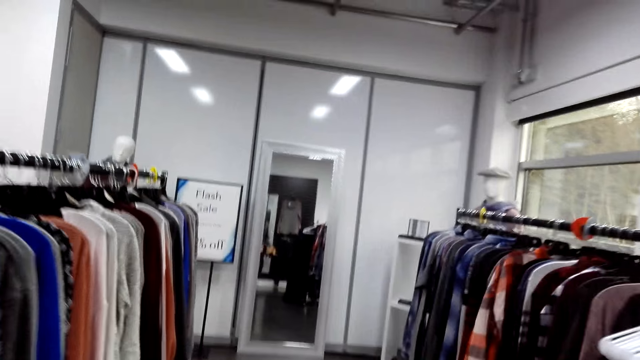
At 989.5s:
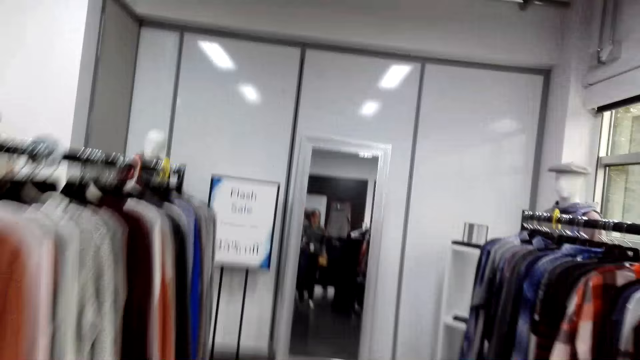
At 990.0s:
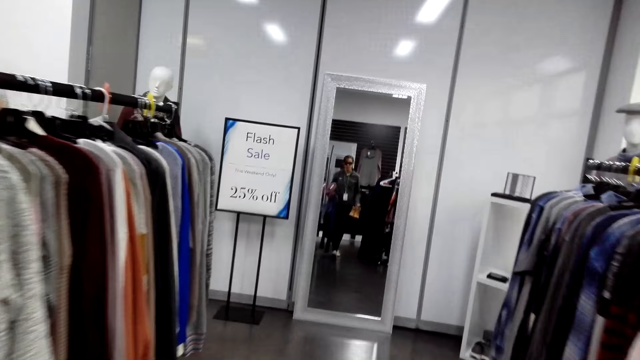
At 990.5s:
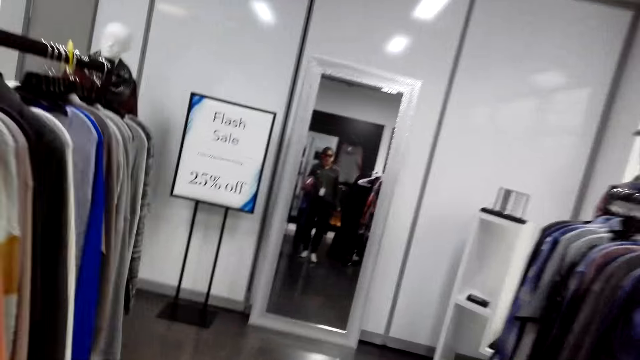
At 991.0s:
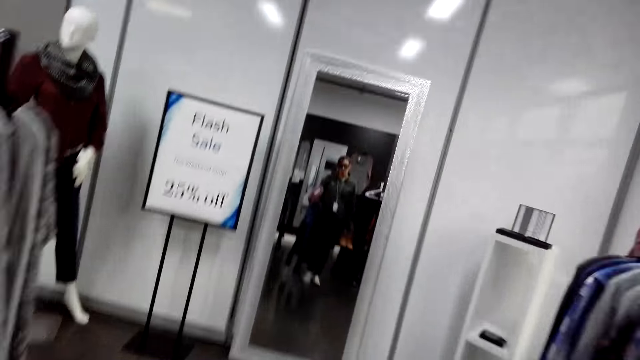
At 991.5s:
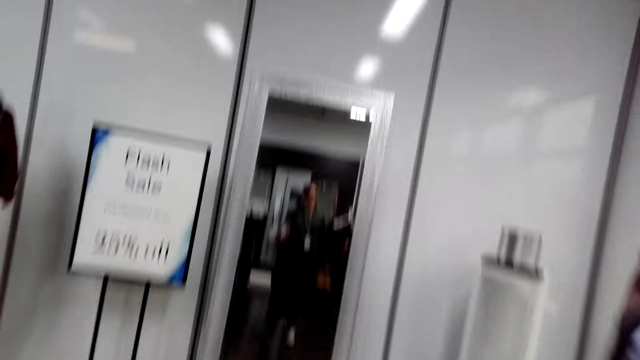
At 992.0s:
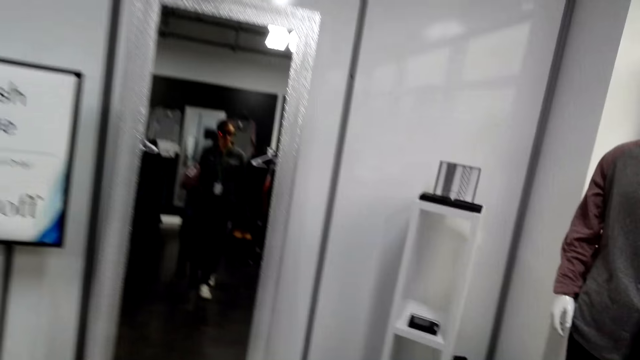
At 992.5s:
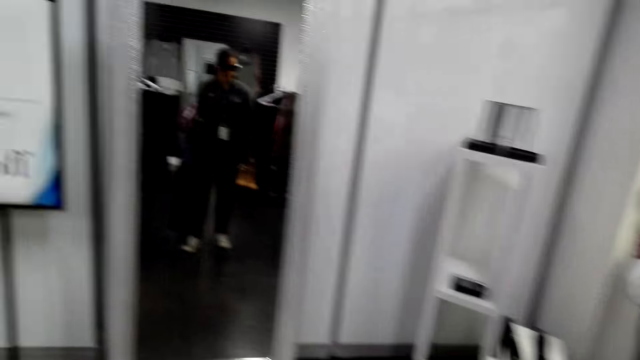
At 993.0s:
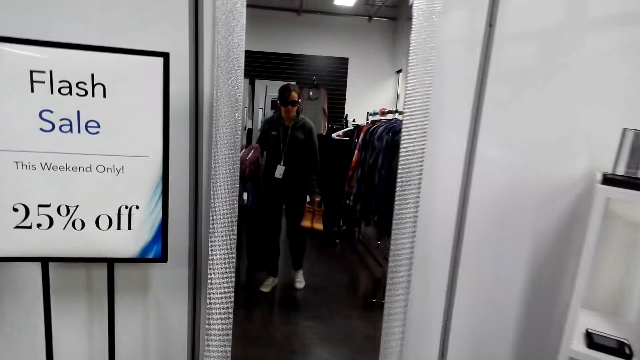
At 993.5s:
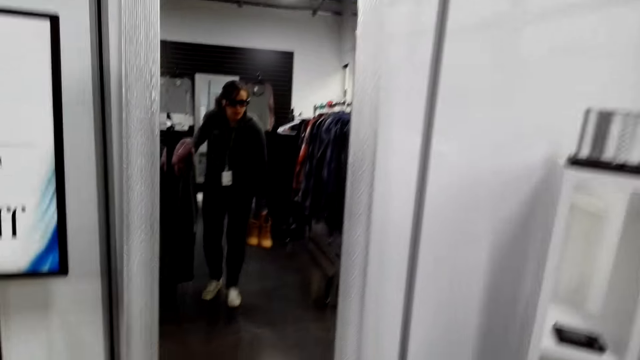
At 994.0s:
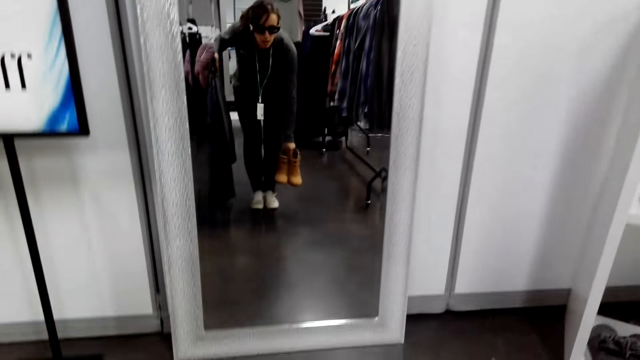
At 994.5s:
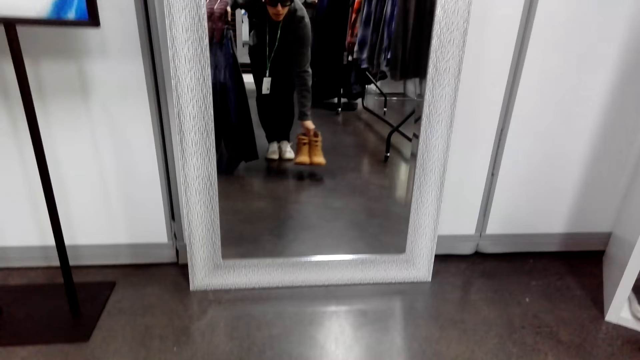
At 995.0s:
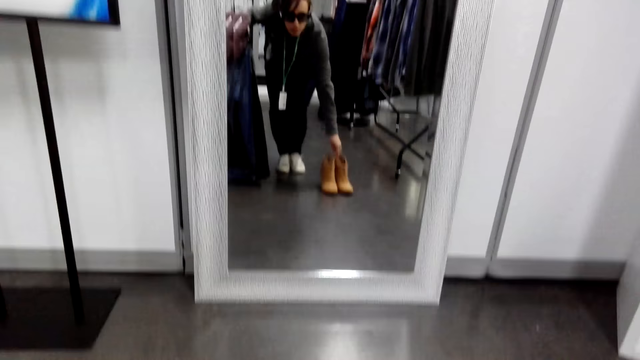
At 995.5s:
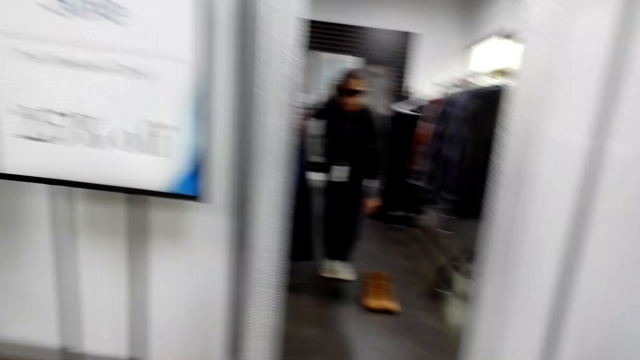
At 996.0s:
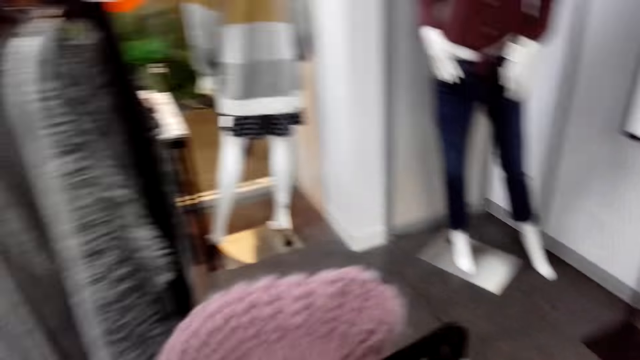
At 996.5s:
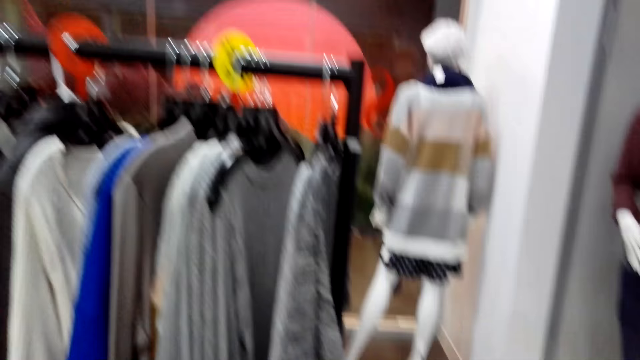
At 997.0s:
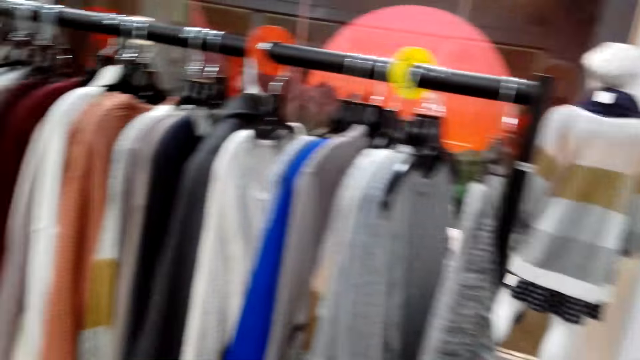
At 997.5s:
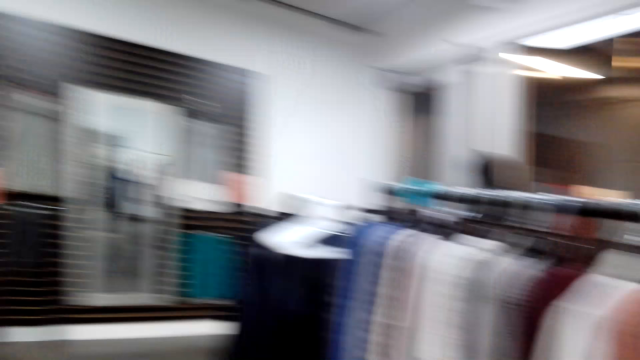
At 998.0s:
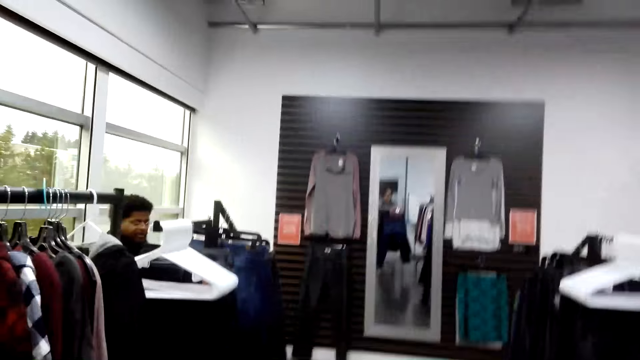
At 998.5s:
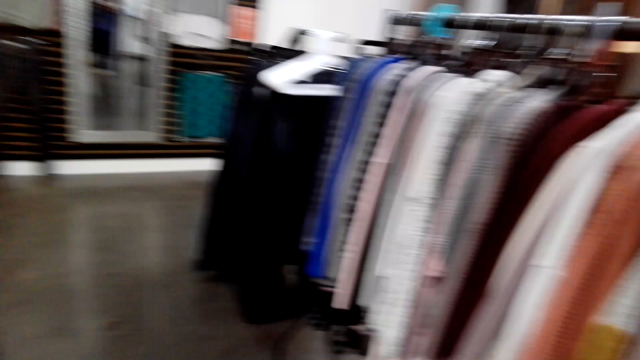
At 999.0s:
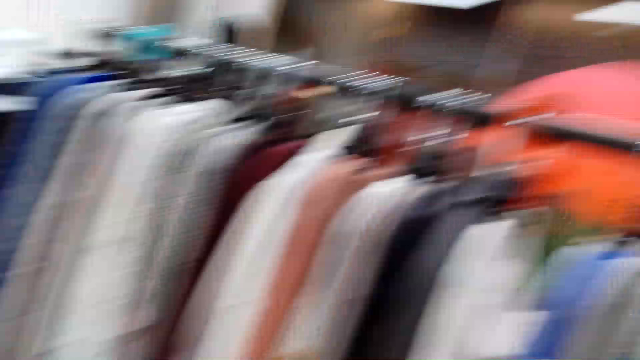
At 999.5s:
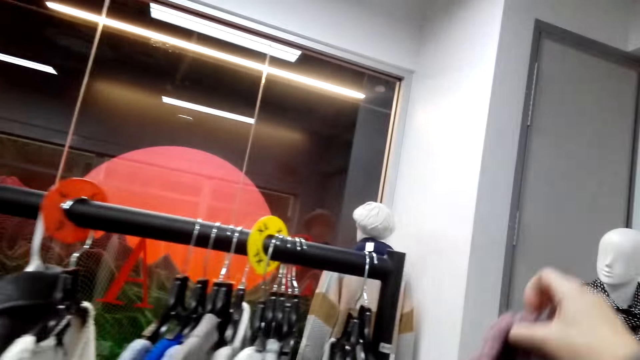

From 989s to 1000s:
The camera wearer walks within the clothes. They walk towards the mirror. They place shoes on the floor. They turn towards the sweater tops and move around.

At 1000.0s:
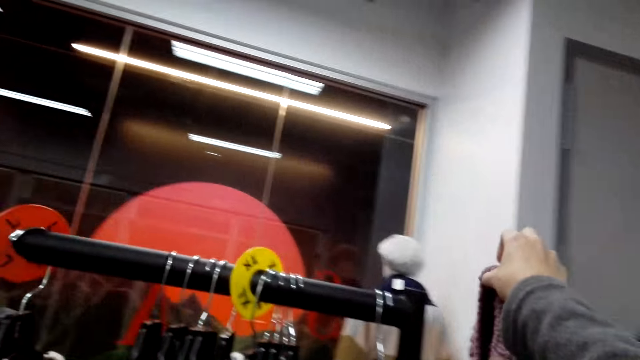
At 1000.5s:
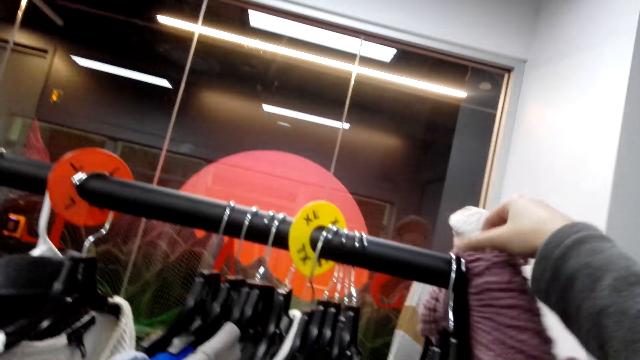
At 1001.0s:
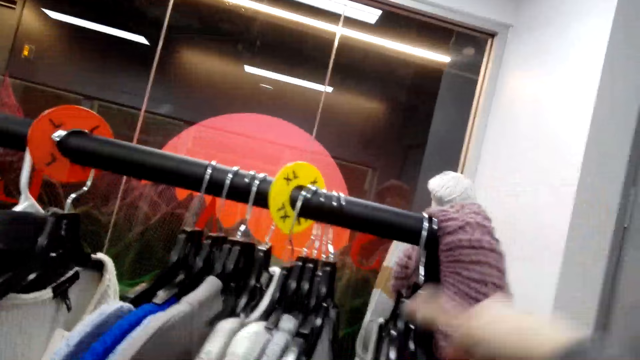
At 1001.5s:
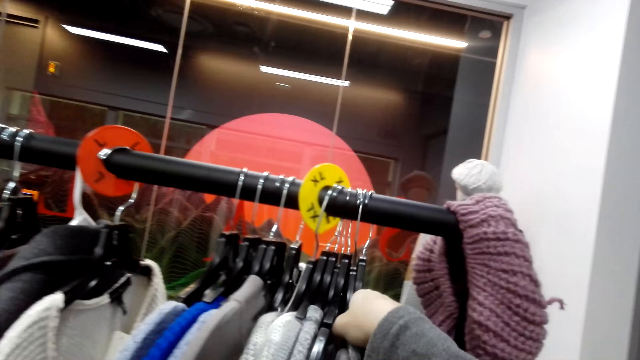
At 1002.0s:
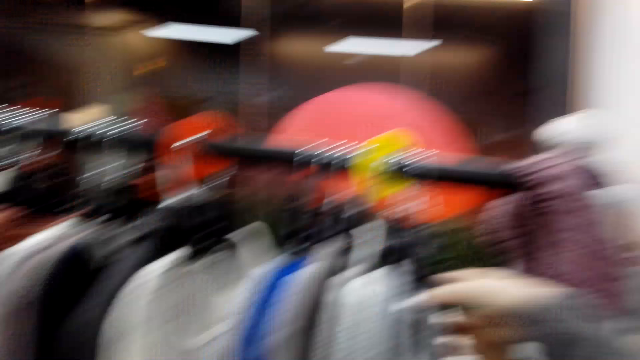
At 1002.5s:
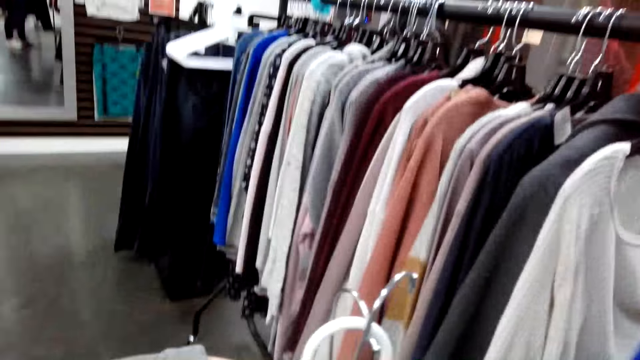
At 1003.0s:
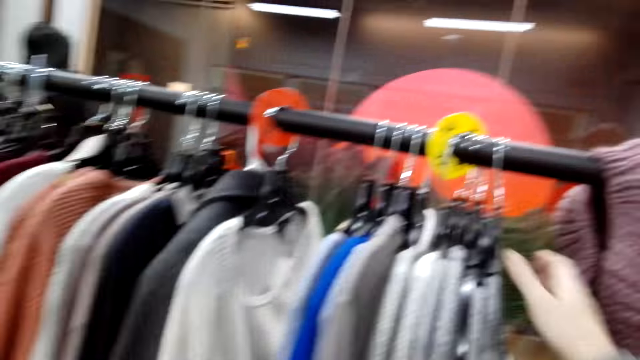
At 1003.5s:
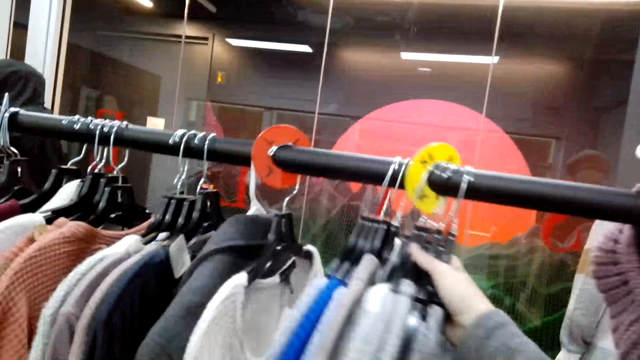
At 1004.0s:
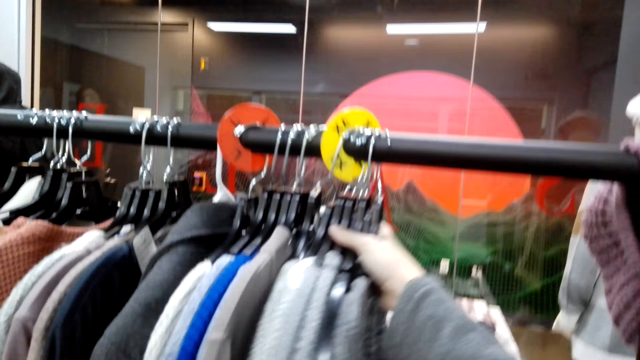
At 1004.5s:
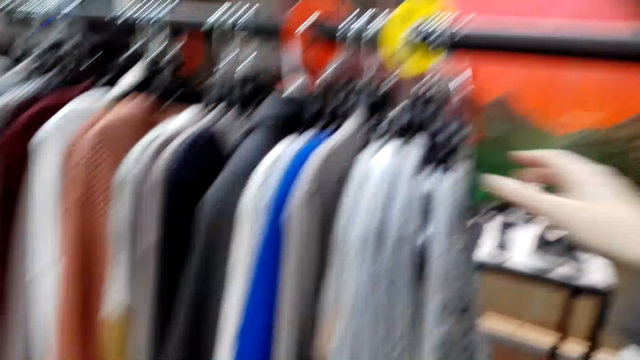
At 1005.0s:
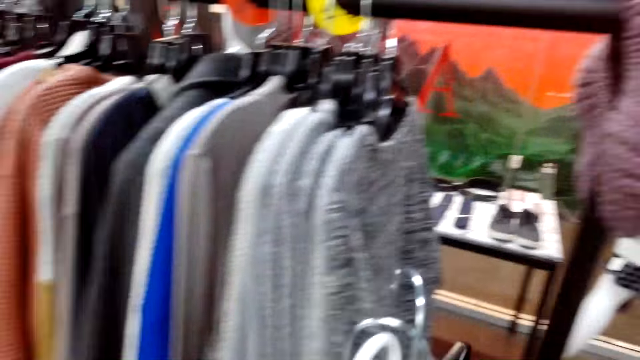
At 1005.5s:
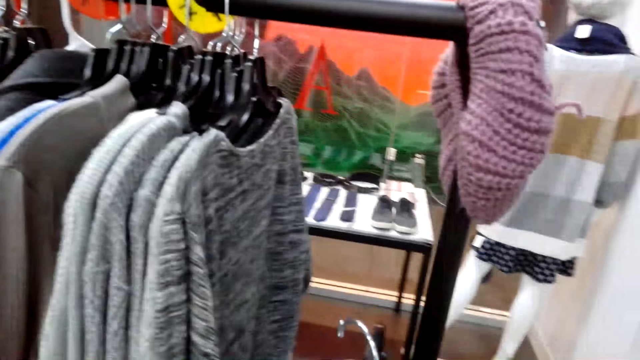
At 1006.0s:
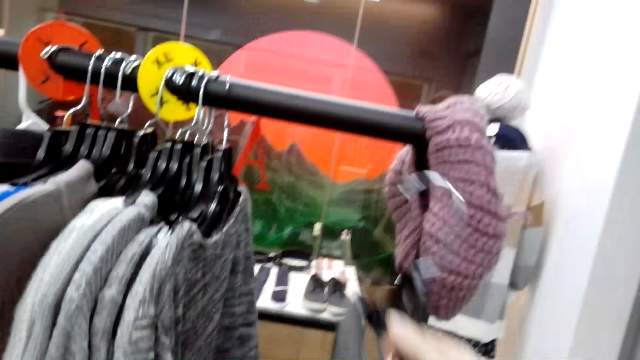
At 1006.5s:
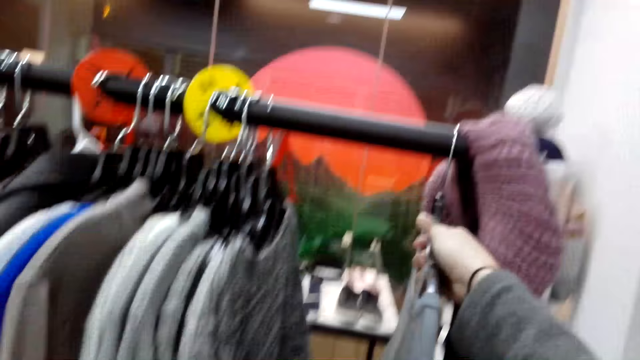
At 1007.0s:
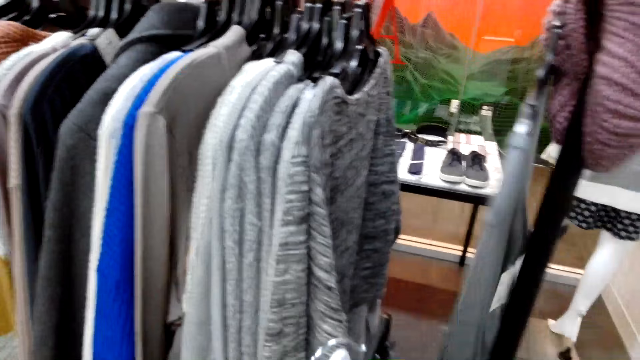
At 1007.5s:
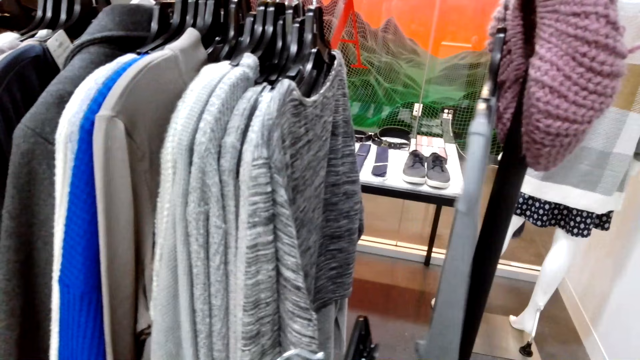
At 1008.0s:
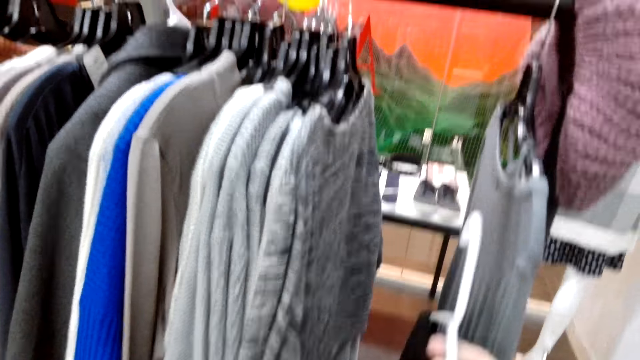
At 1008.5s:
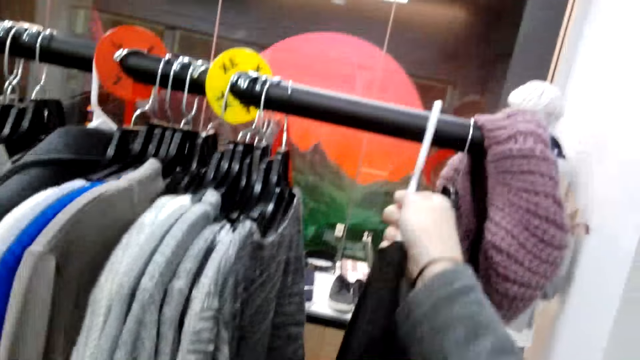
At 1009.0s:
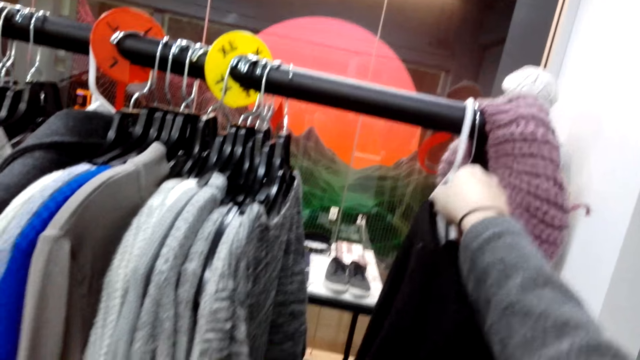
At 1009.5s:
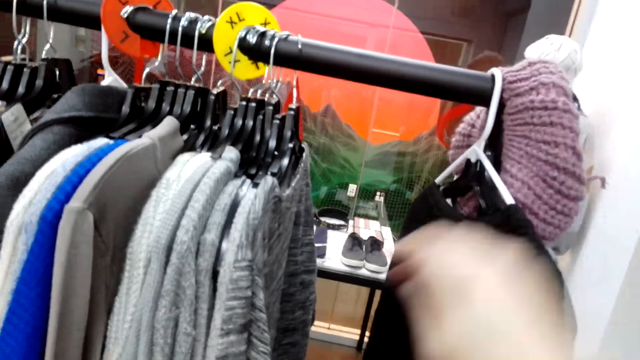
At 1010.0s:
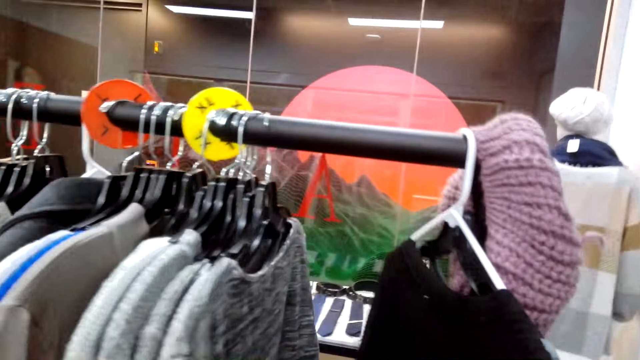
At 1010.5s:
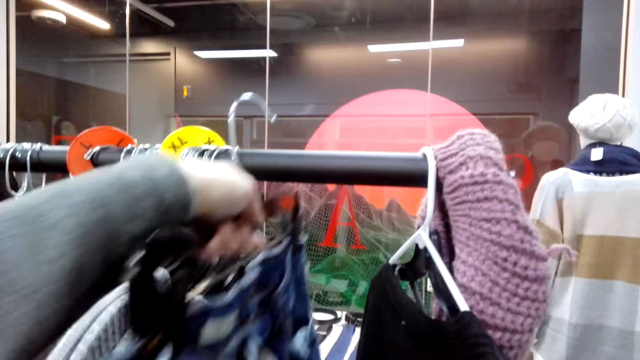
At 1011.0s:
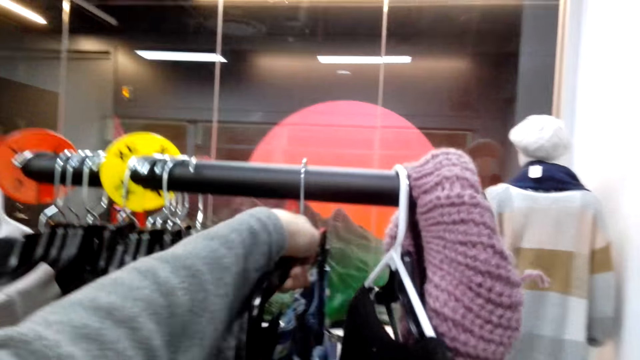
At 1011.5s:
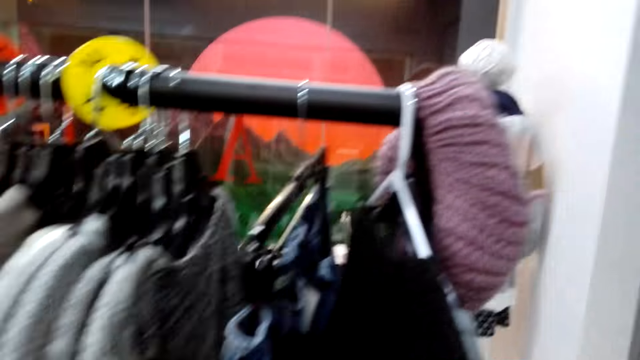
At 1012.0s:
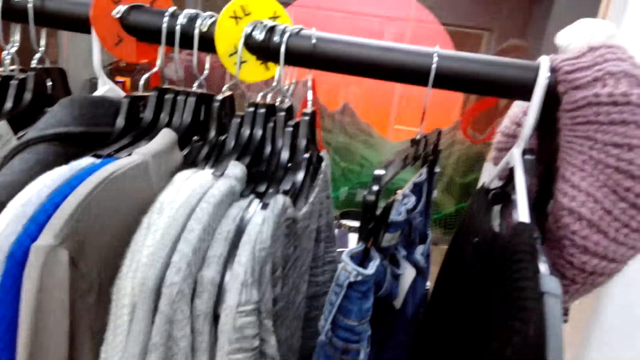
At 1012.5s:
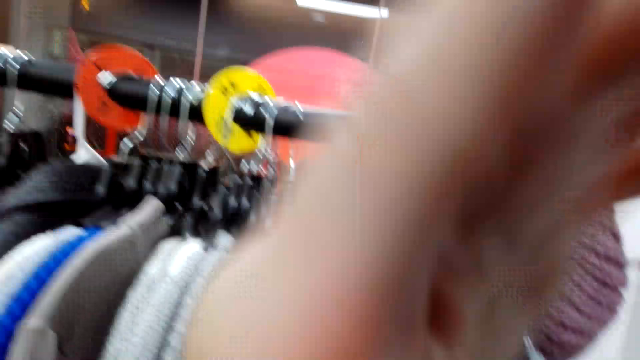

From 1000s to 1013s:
The camera wearer hangs the marvin hat on the hanger with the right hand. They push aside the sweater tops with the right hand. They hang the sweater tops with the right hand. They hang a cloth. They hang a cloth again.
